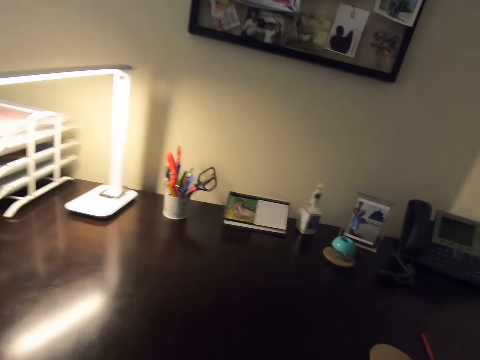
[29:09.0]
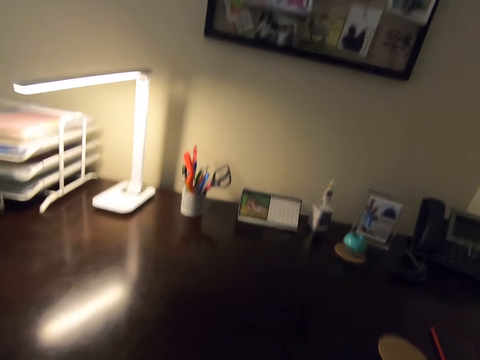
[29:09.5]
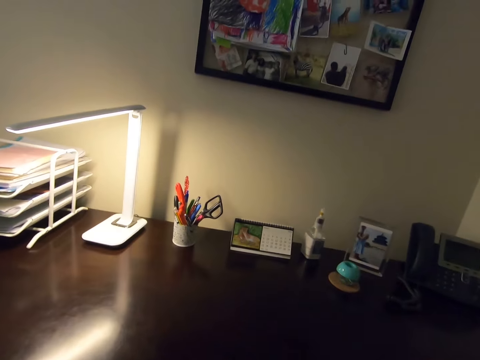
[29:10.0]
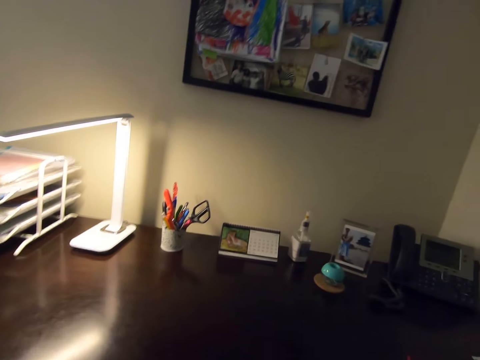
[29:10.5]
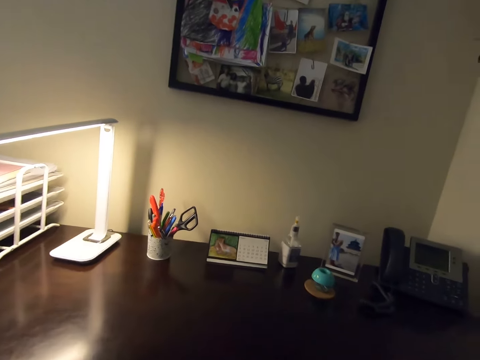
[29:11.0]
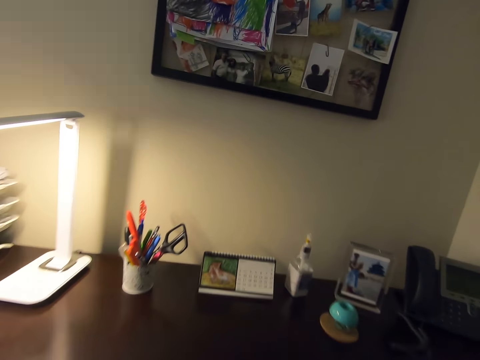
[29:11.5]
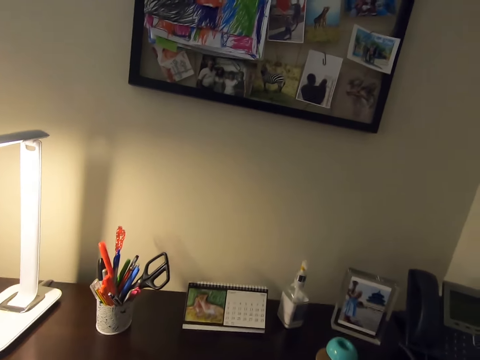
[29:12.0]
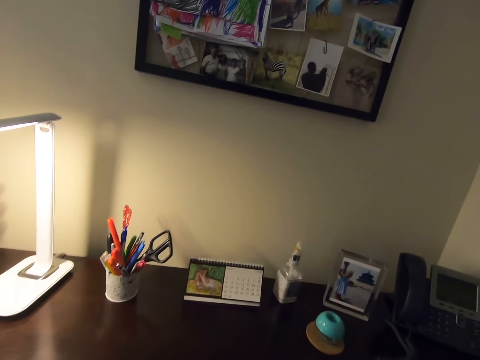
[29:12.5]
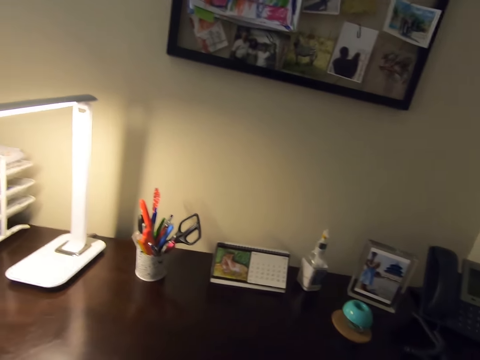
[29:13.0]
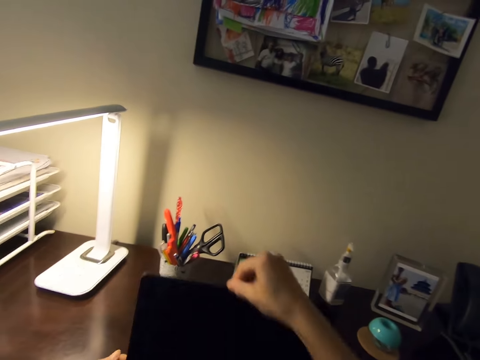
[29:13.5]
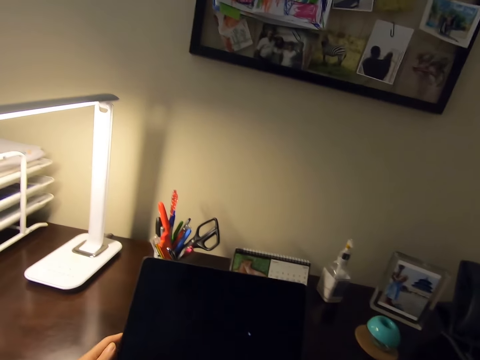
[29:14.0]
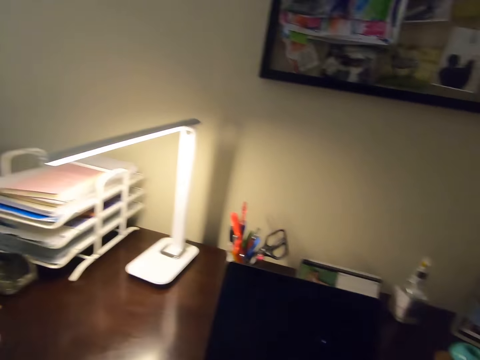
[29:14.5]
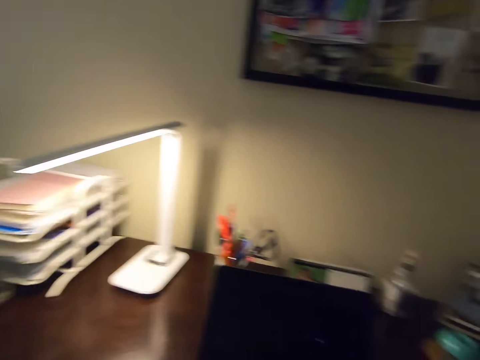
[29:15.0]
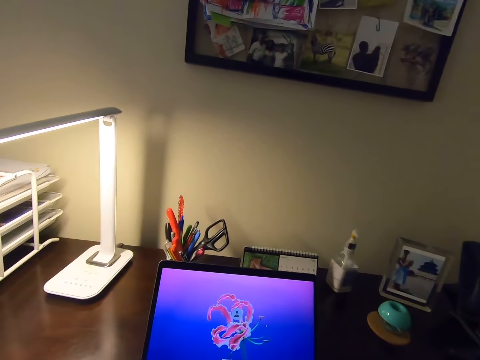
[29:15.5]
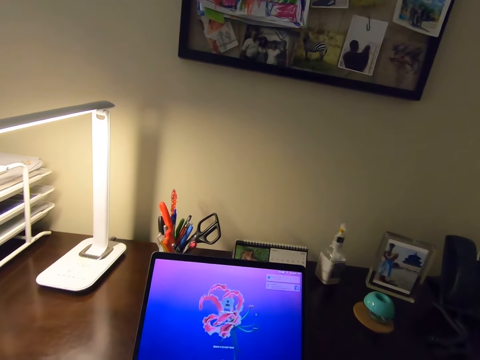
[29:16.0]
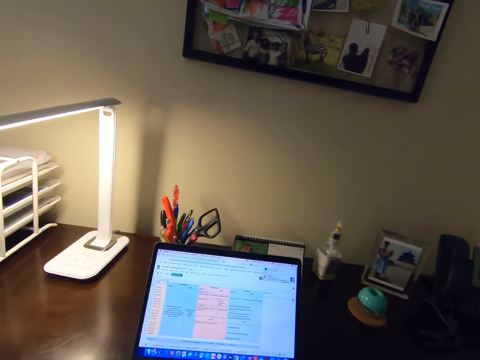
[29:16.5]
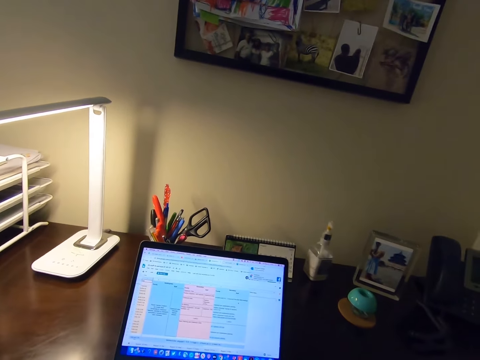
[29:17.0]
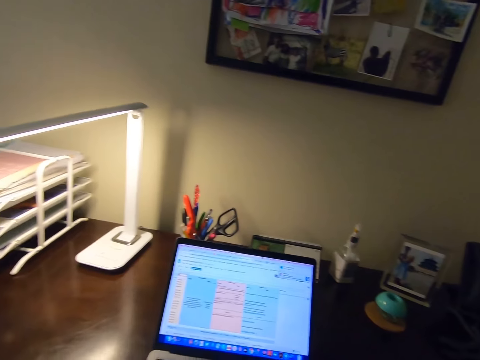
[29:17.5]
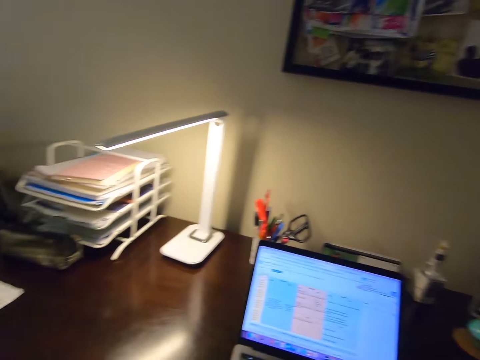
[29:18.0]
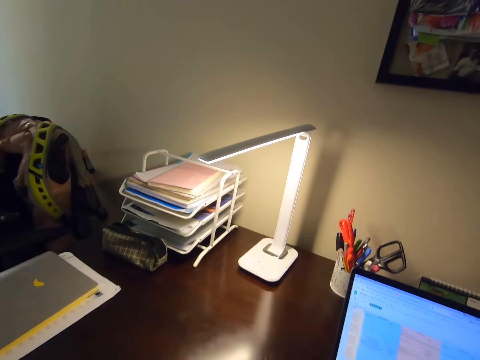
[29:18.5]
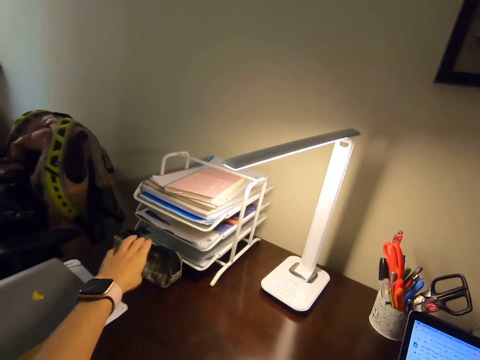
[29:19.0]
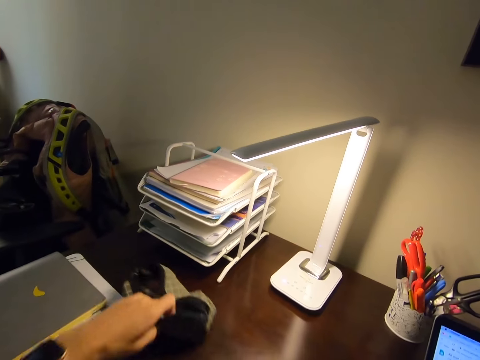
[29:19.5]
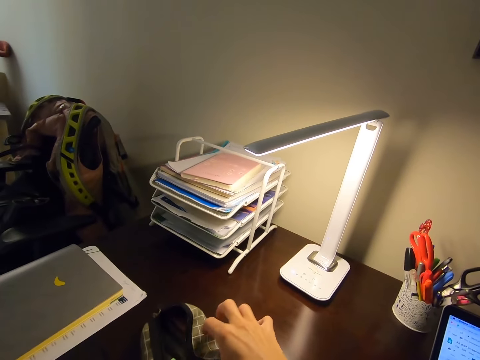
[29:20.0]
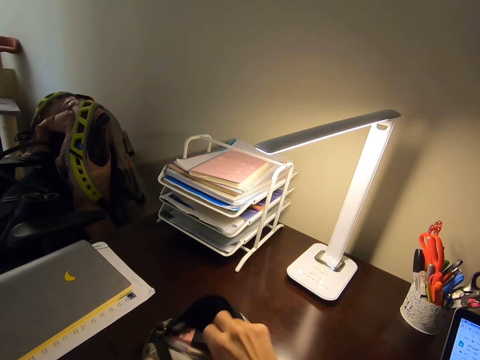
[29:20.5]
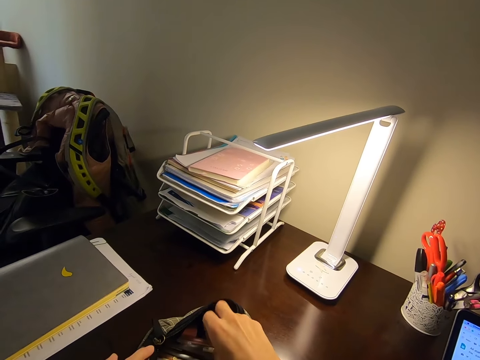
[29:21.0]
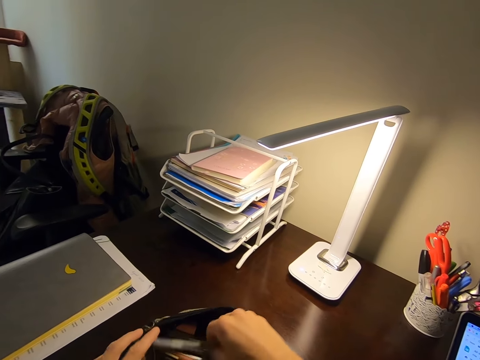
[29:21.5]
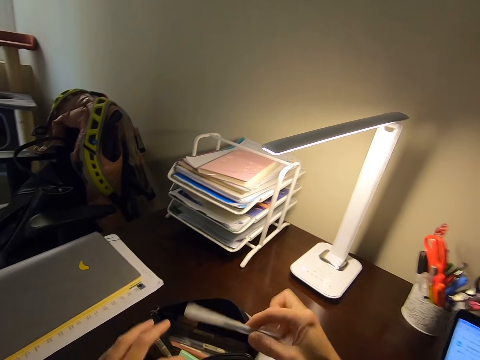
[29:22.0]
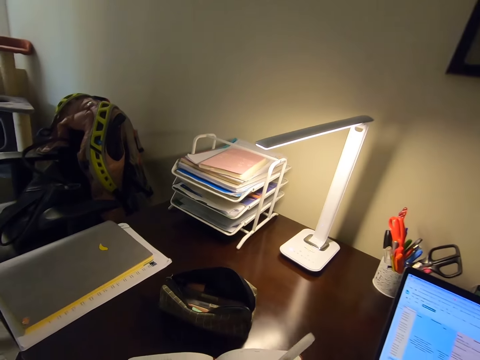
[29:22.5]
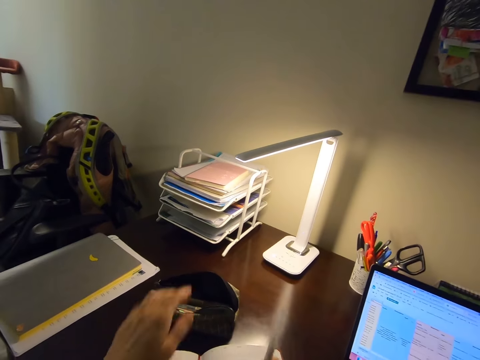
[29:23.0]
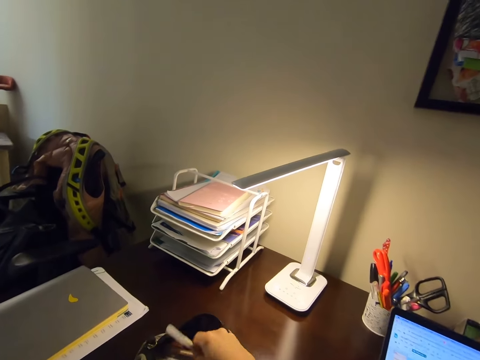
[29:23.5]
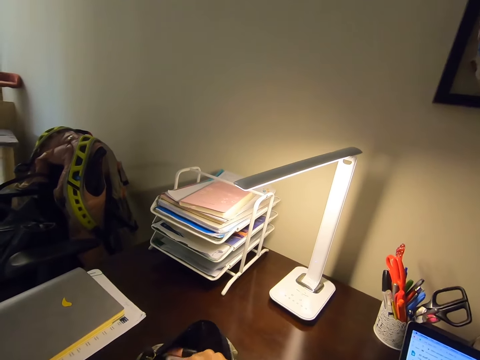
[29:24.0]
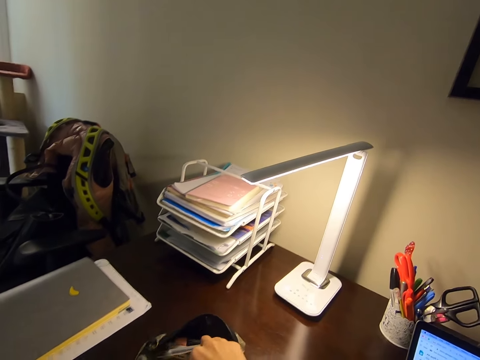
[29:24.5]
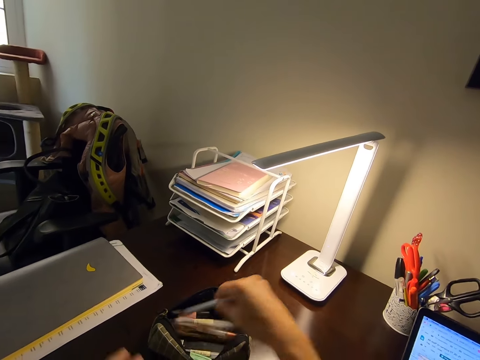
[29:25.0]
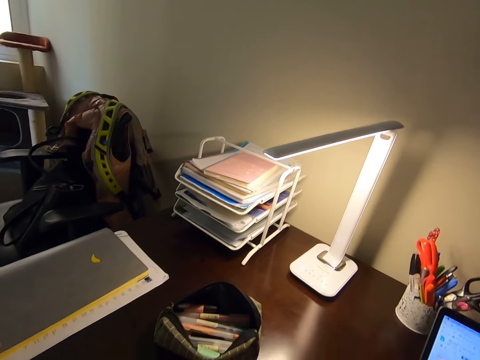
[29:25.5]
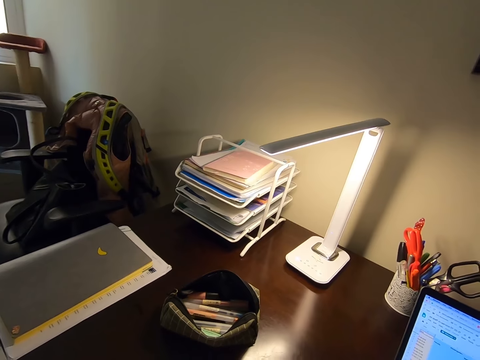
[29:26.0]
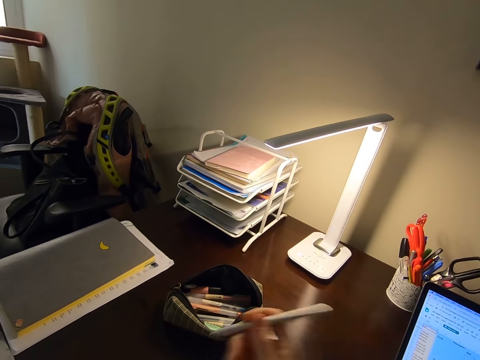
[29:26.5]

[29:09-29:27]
The camera wearer flips the laptop. They open the laptop. They work on the laptop. They pull the purse. They pick up the bag. They pick up a pen from the bag. They put the pen in the bag. They pick up the pen from the bag.

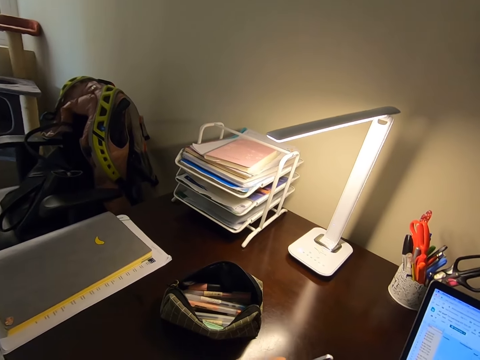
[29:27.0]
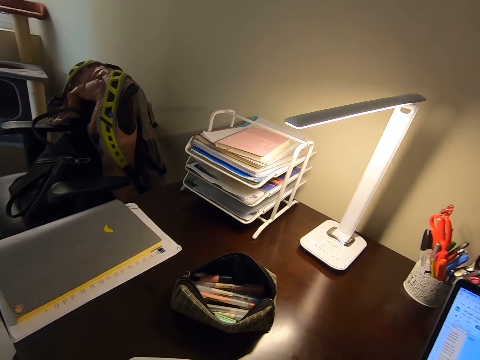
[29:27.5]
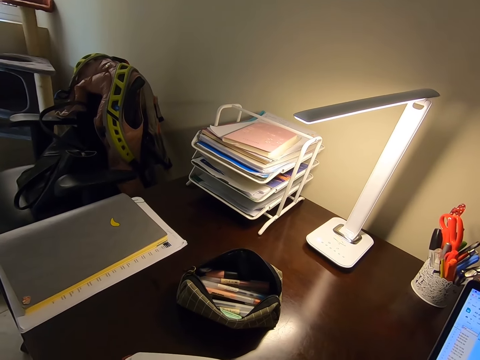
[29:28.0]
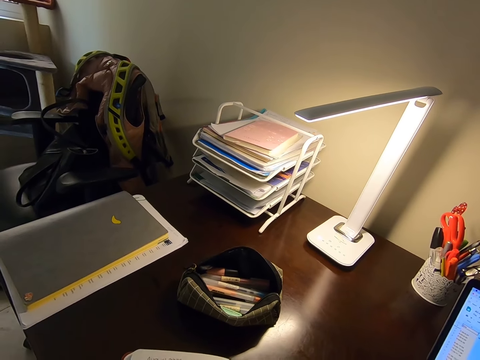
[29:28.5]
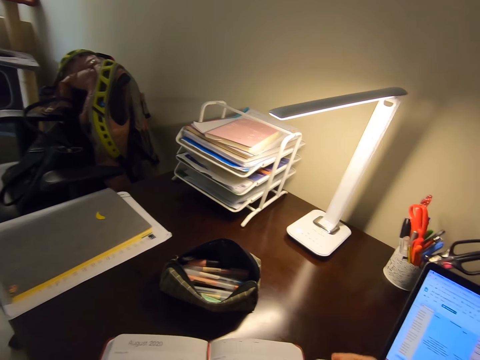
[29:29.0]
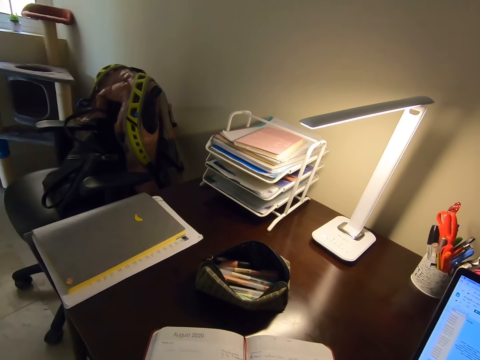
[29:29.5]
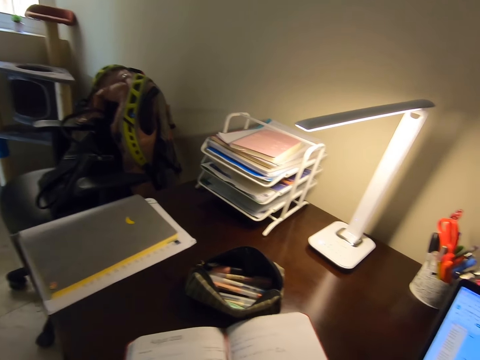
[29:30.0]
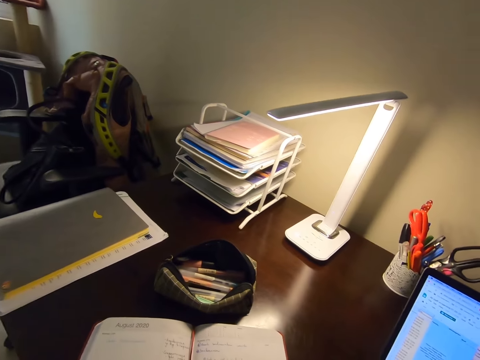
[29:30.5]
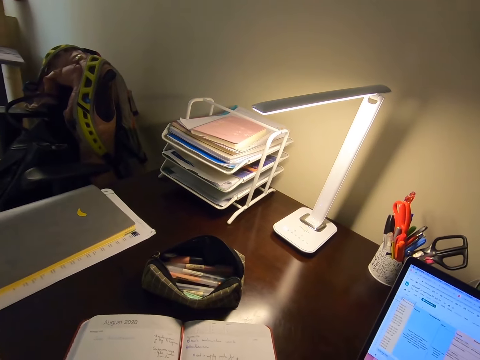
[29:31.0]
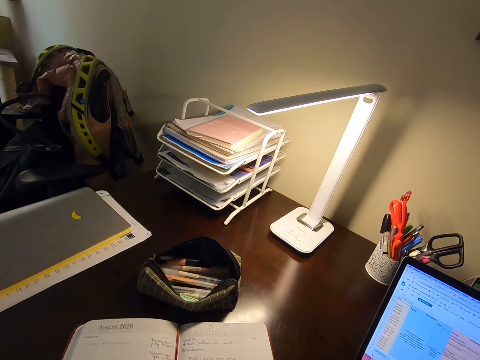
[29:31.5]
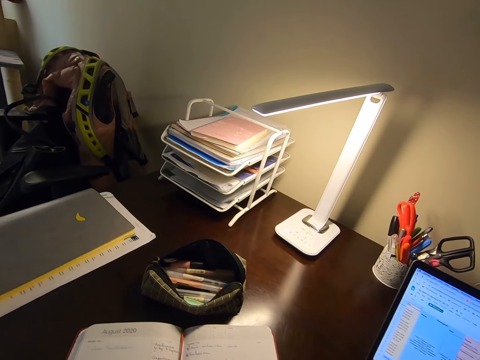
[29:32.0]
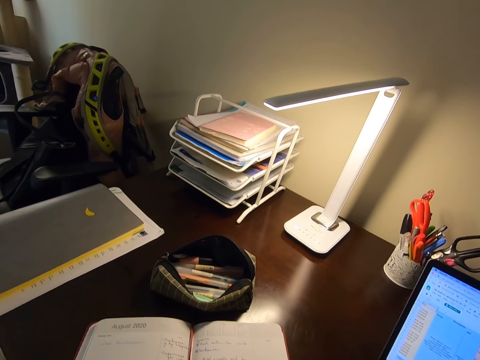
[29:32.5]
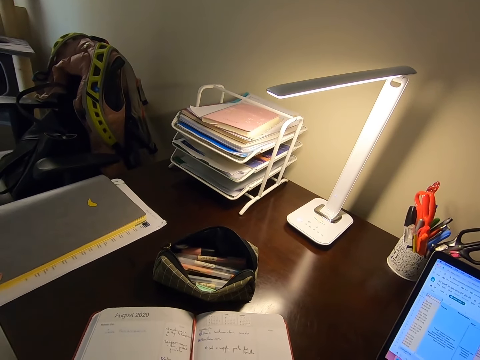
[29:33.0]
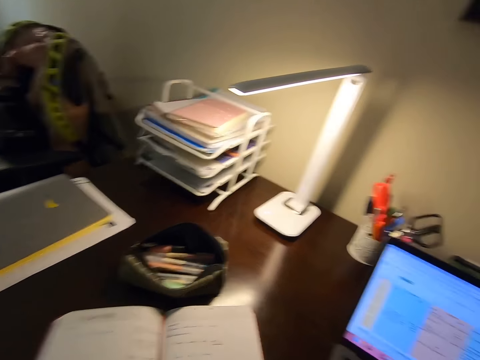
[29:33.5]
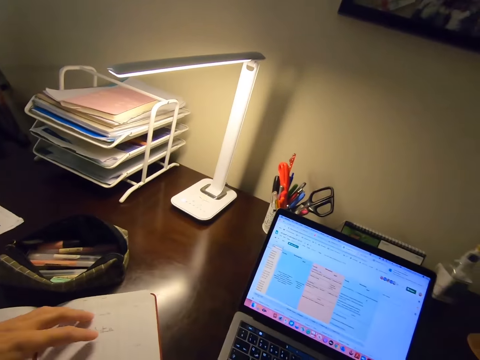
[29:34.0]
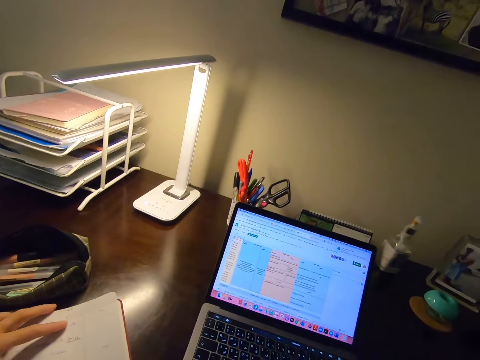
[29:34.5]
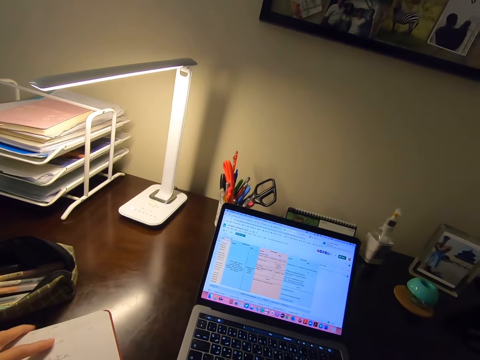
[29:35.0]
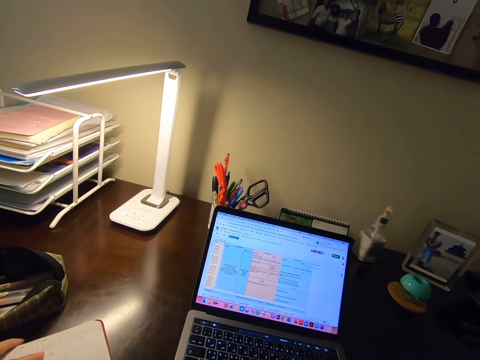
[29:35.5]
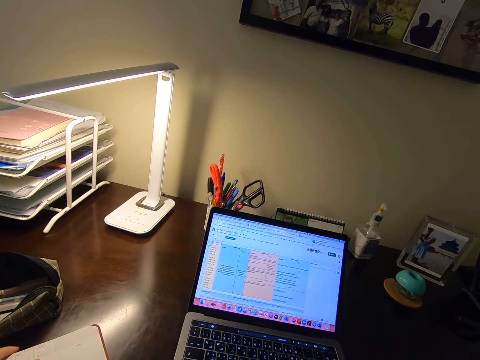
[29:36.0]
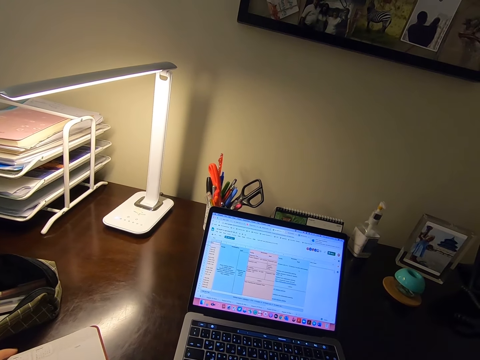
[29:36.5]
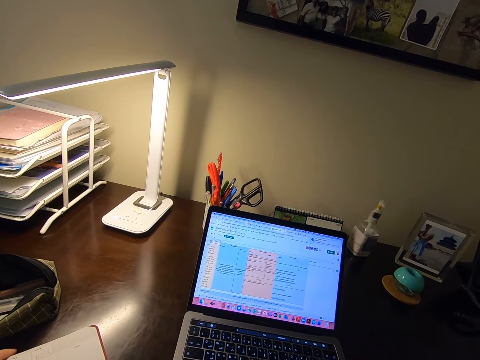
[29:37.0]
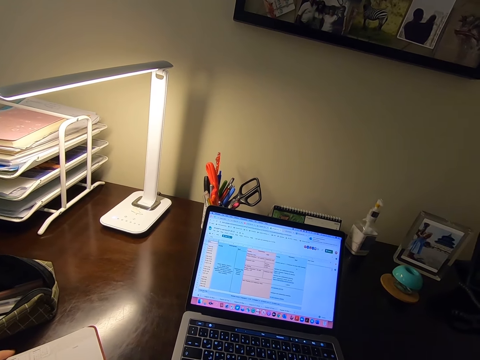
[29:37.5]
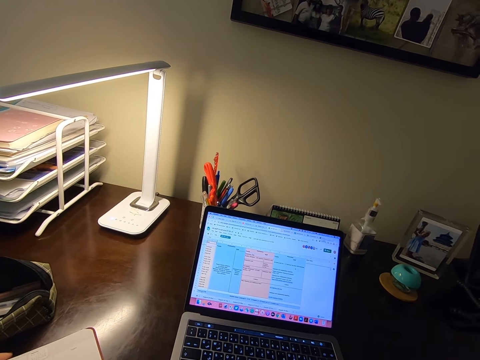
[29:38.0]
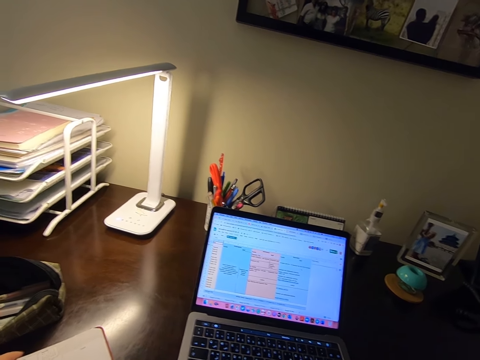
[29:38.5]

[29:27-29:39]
The camera wearer writes in the book. They adjust the book. They look at the book. They touch the book. They look at the laptop.
